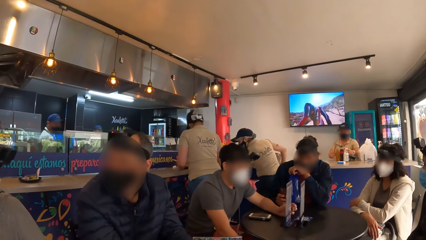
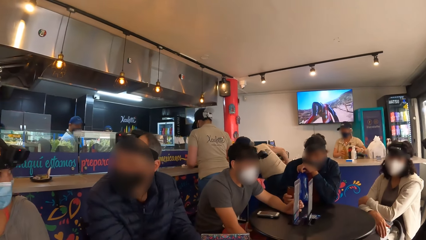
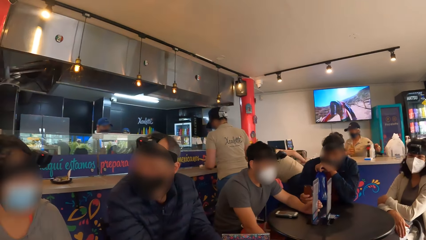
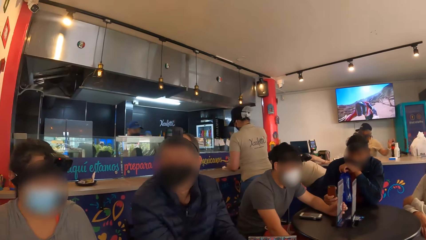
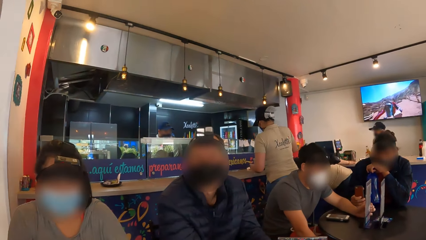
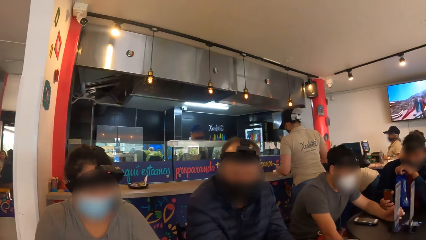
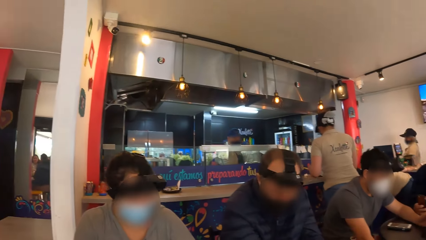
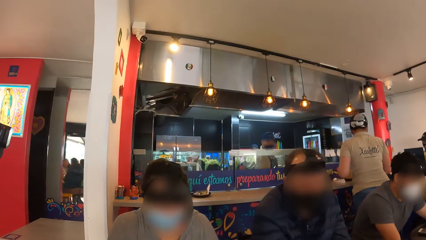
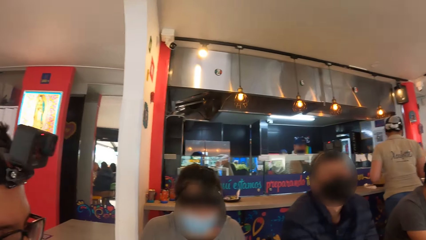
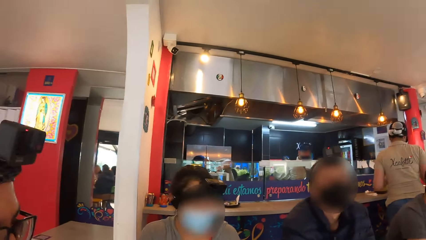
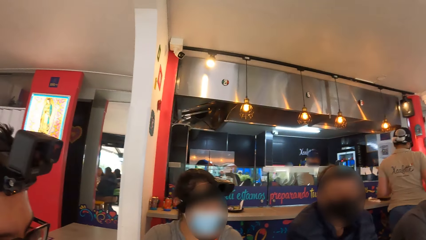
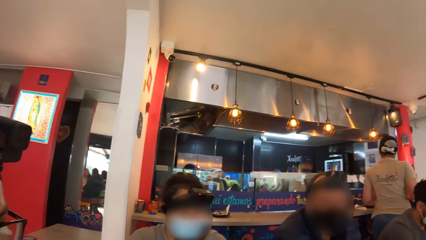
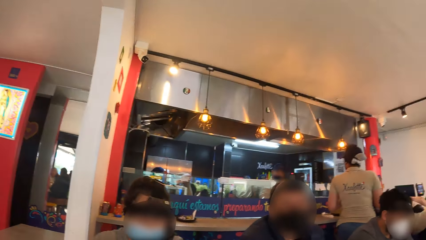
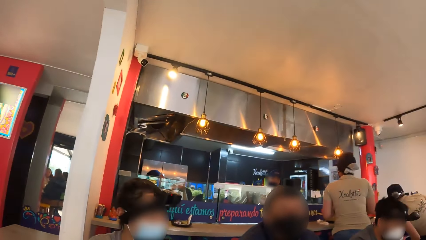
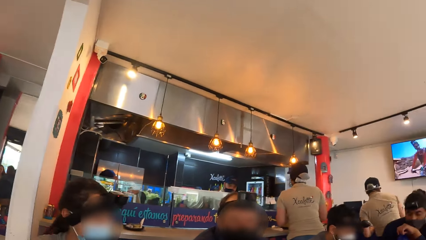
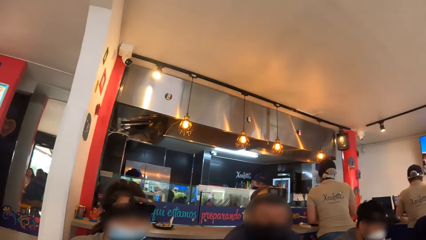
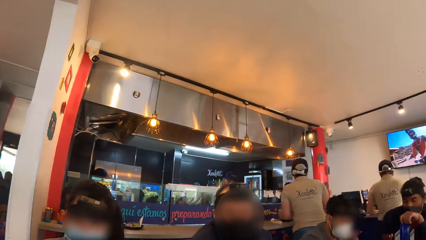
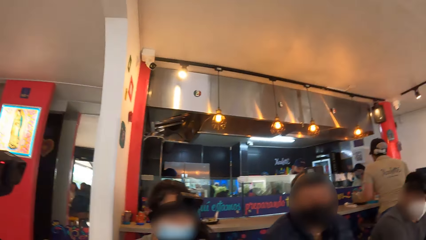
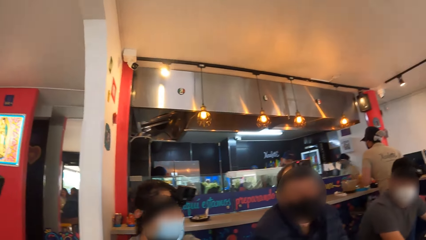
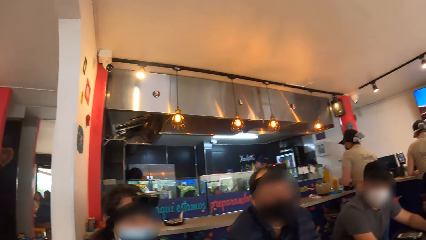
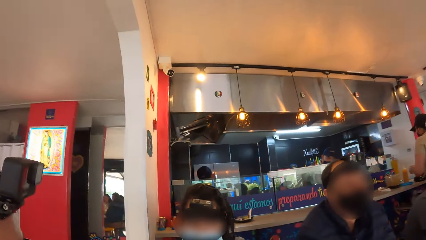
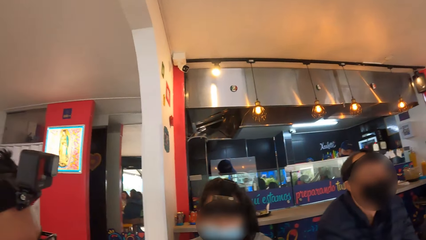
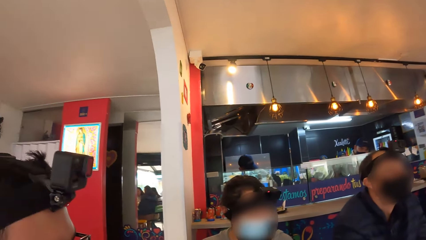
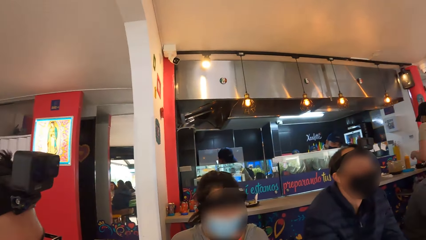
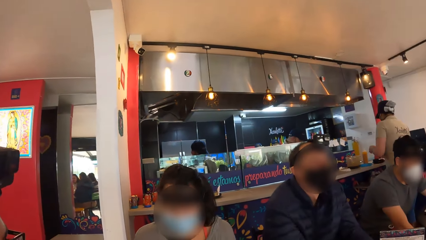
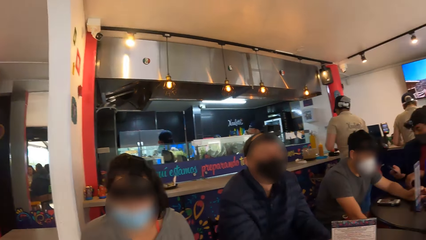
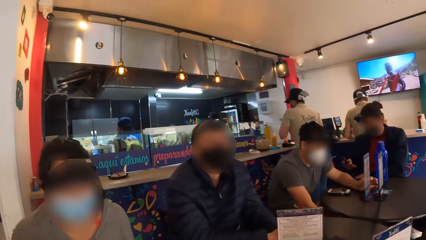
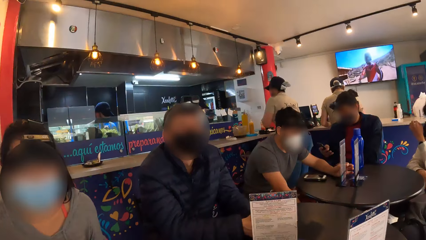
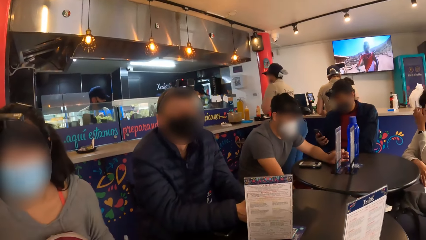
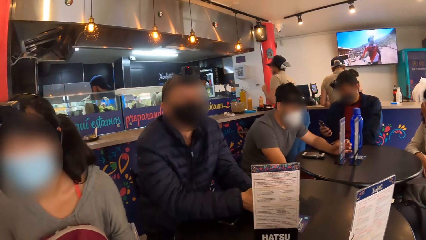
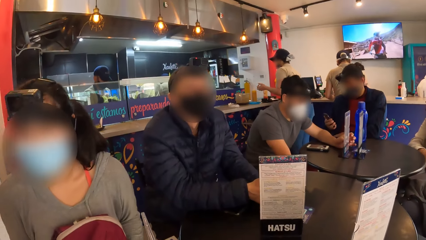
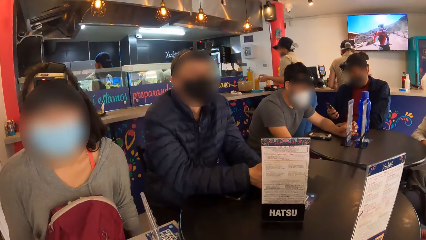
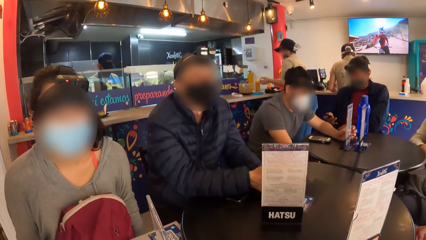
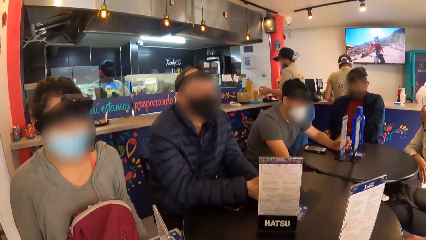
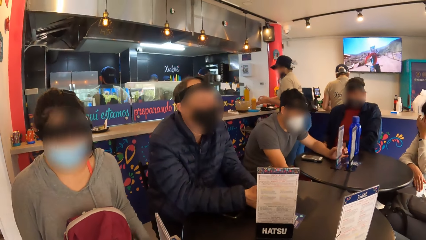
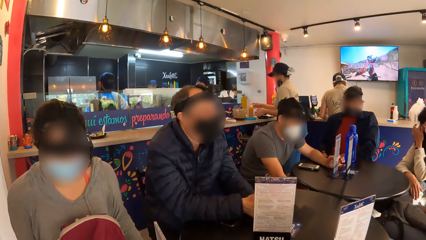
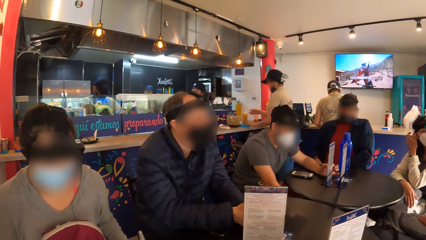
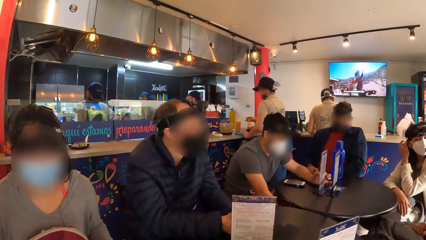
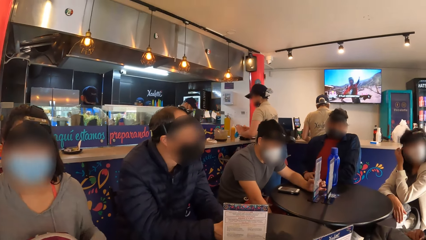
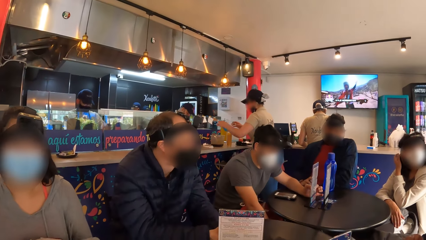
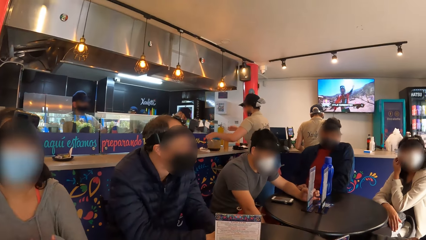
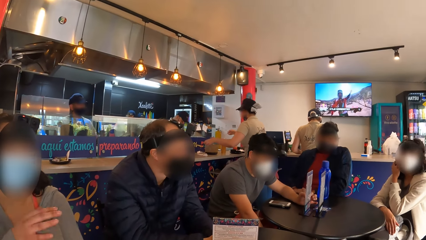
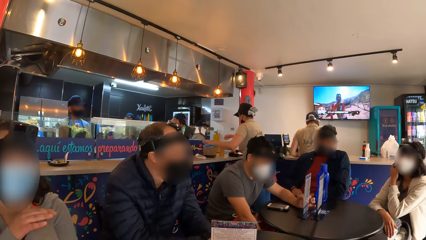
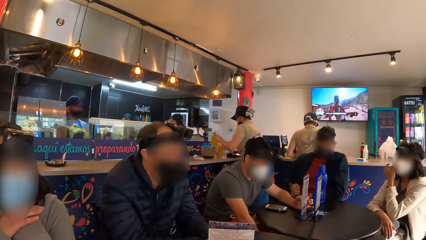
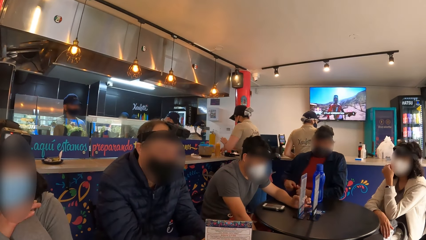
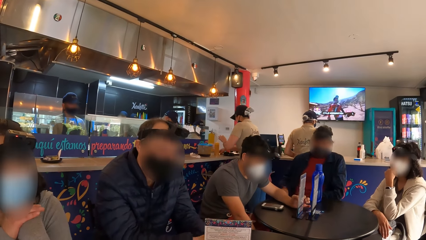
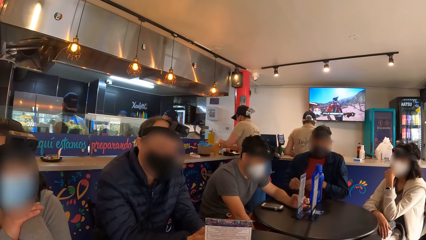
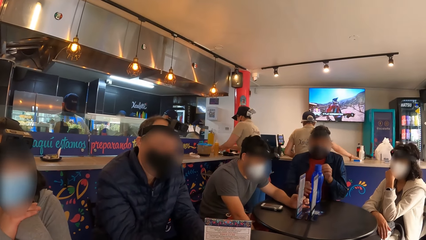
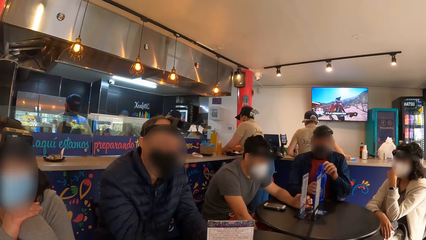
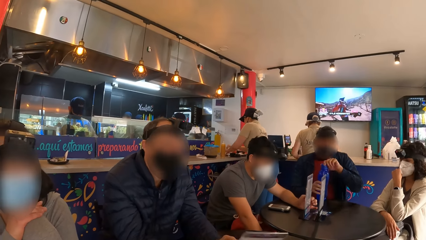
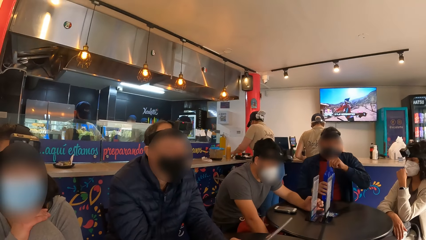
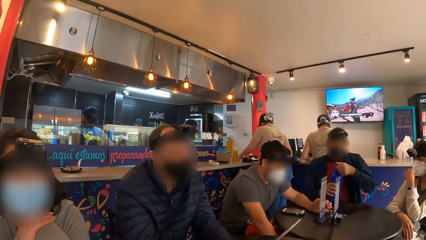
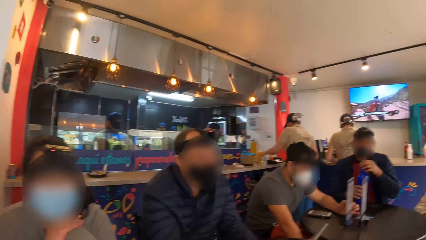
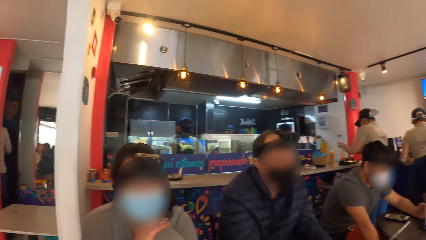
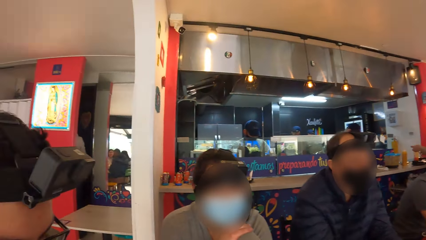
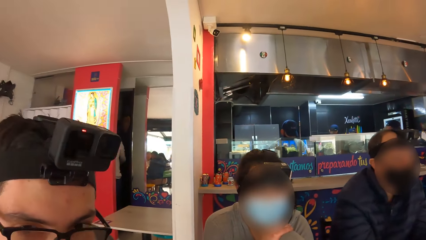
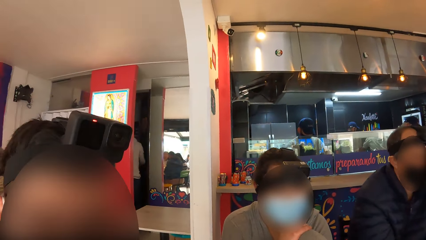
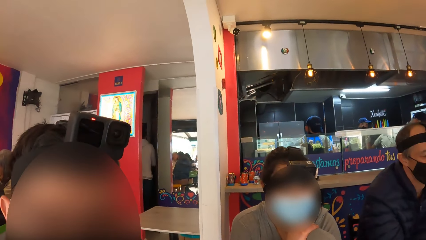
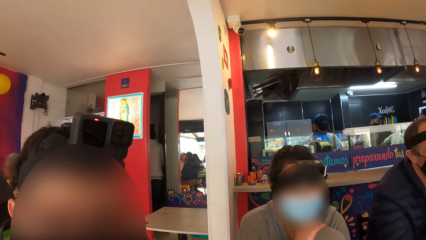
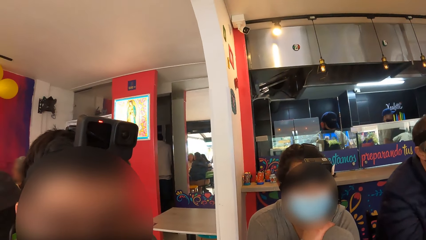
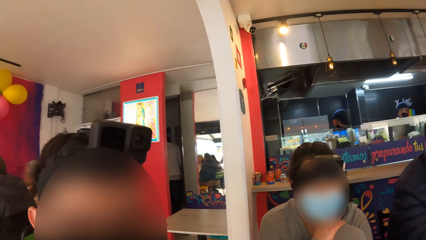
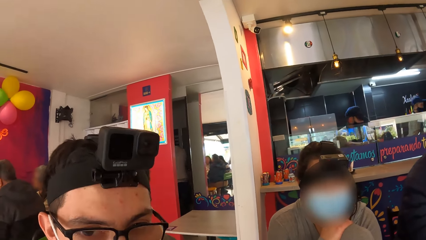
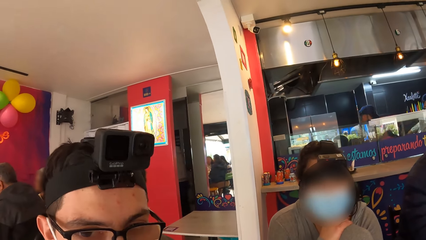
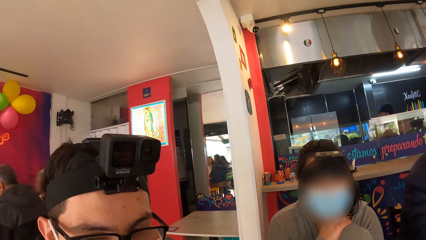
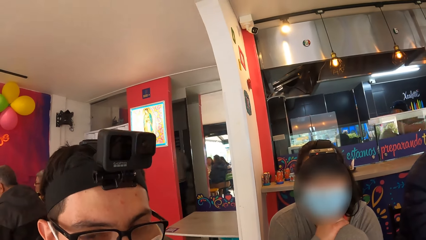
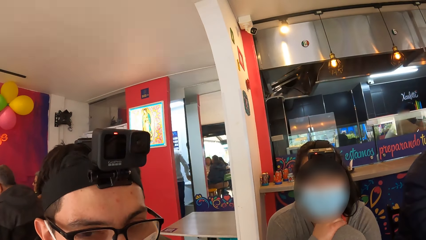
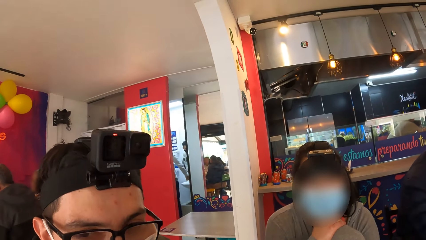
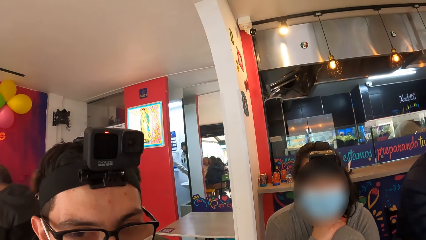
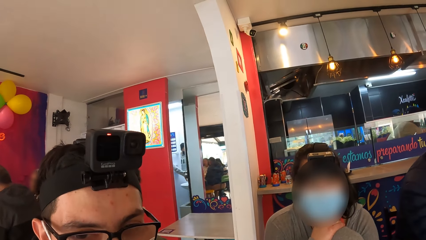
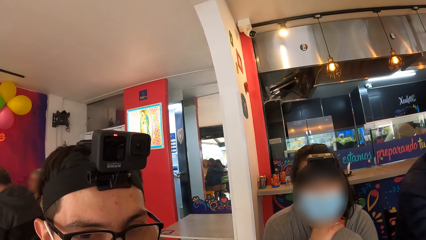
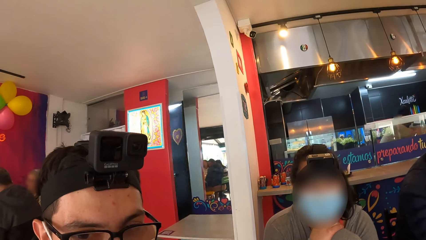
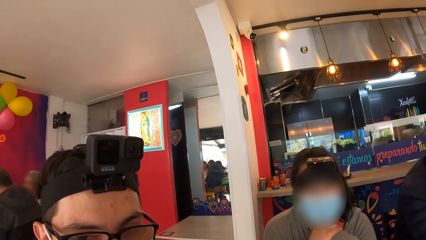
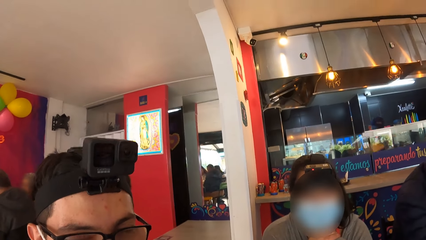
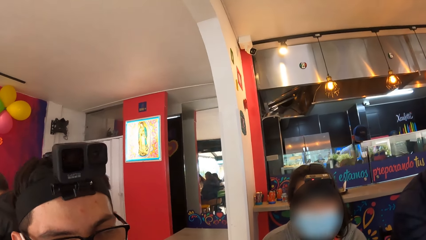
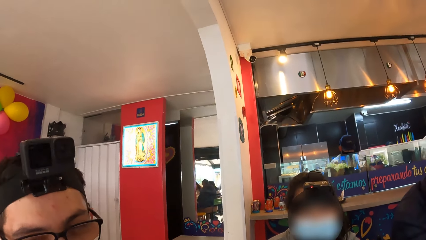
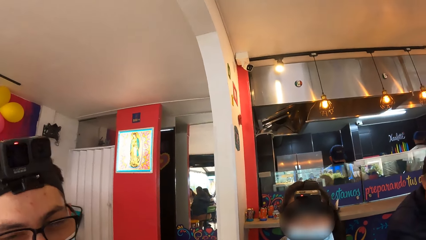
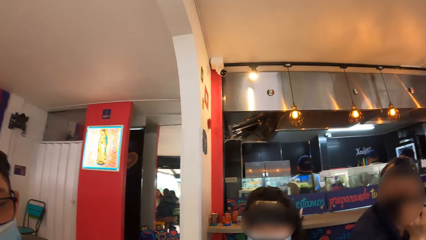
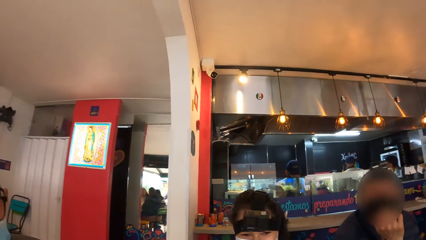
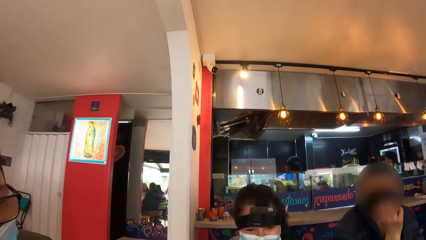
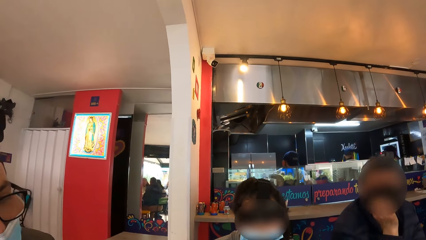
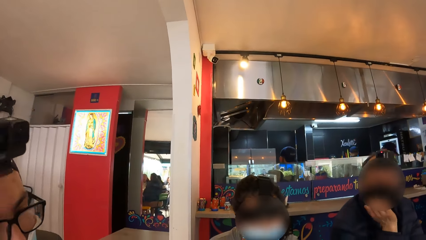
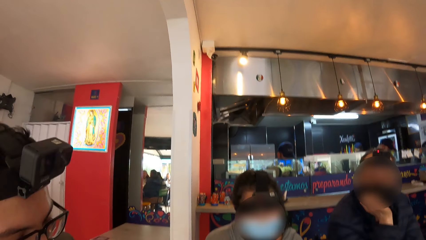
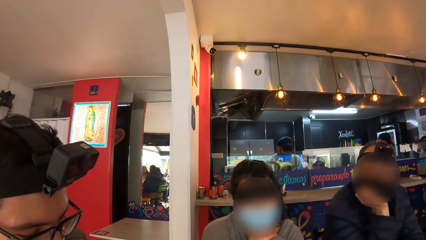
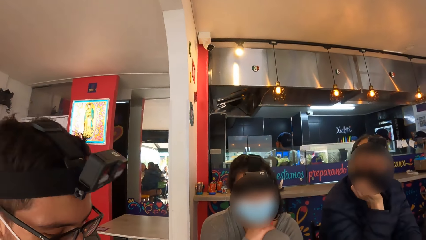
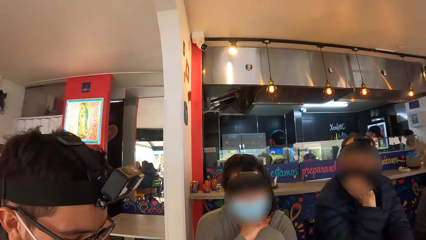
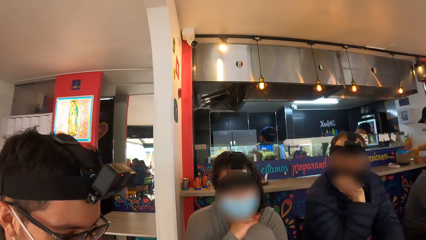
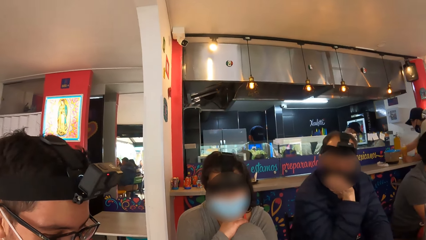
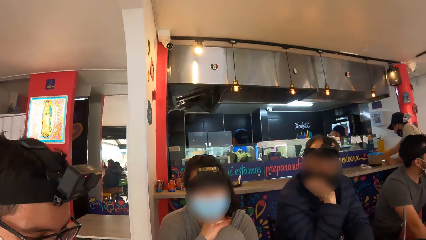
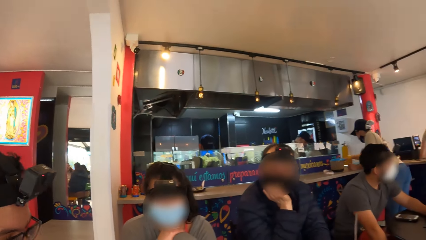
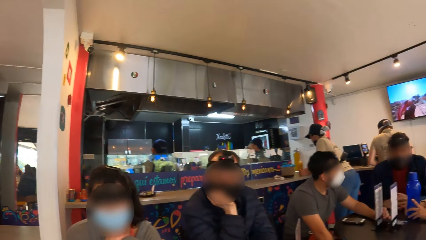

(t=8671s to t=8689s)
A man nods his head. Another man presses a phone with his right hand. A woman touches her hair with her left hand. Another woman rests her hands under her chin. The other man touches his cloth with both hands, opens a blue bottle with his left hand, and holds the blue bottle on the table with his right hand. The first woman adjusts a face mask on her face with her left hand. The first man picks up a menu from the table with his right hand. The camera wearer turns around the room. The first man rests his right hand on his chin.
